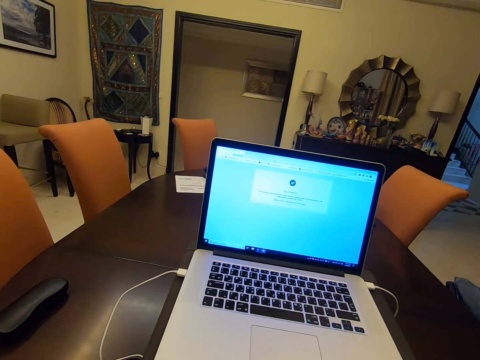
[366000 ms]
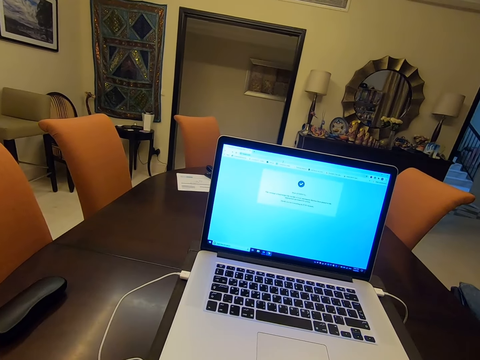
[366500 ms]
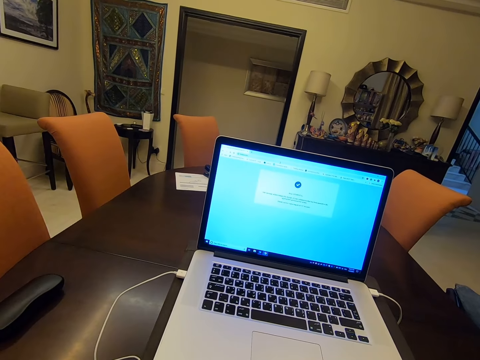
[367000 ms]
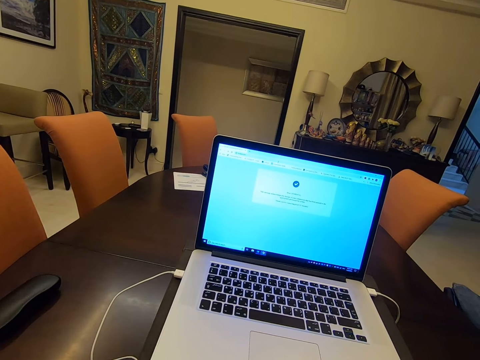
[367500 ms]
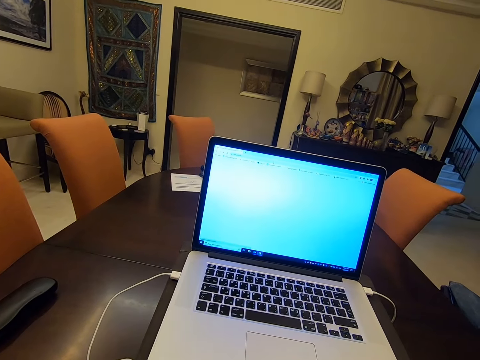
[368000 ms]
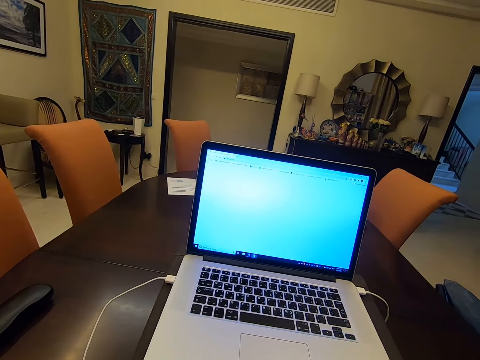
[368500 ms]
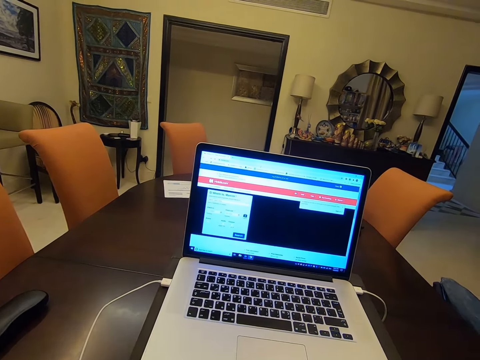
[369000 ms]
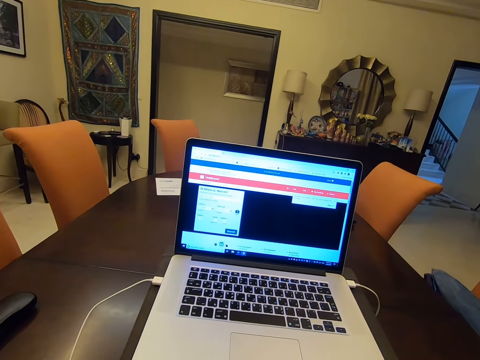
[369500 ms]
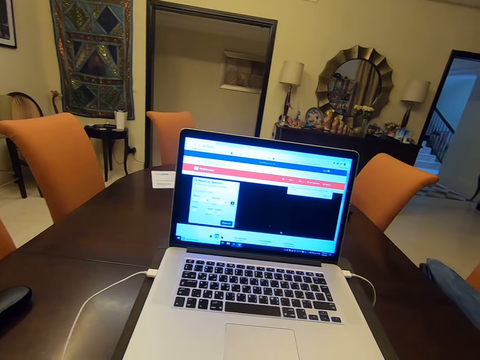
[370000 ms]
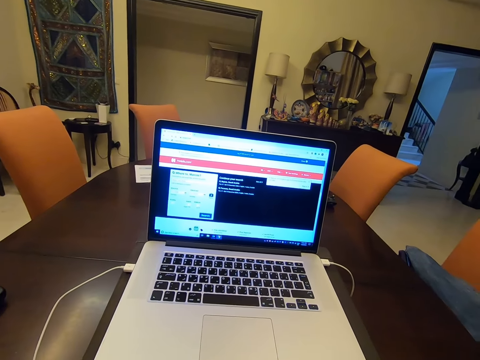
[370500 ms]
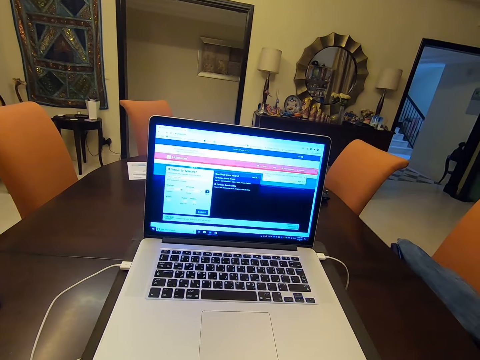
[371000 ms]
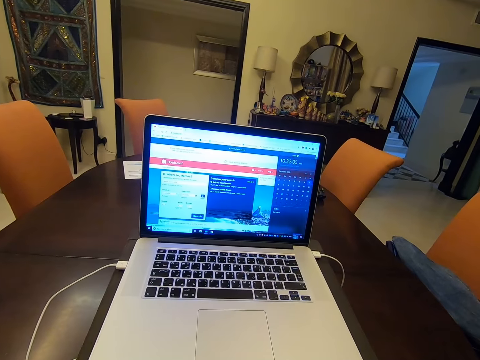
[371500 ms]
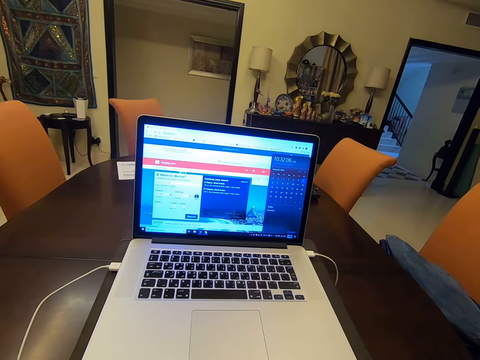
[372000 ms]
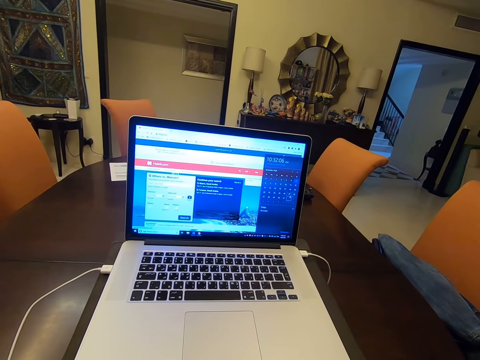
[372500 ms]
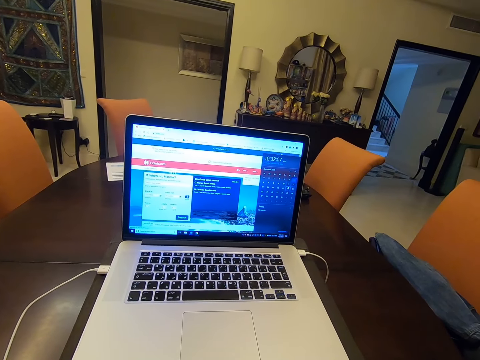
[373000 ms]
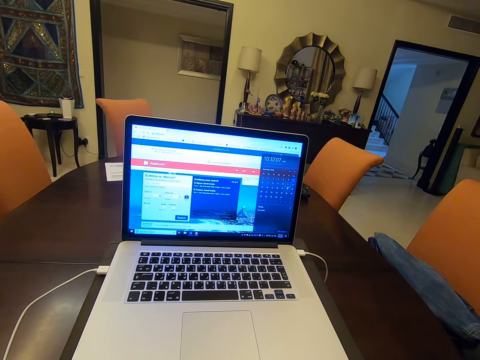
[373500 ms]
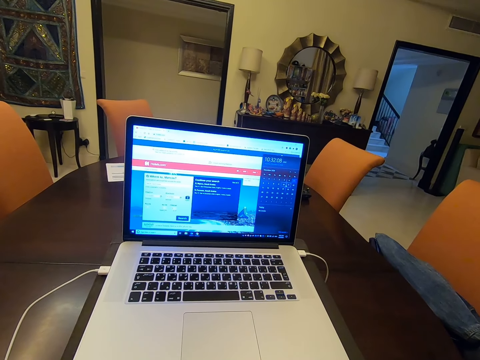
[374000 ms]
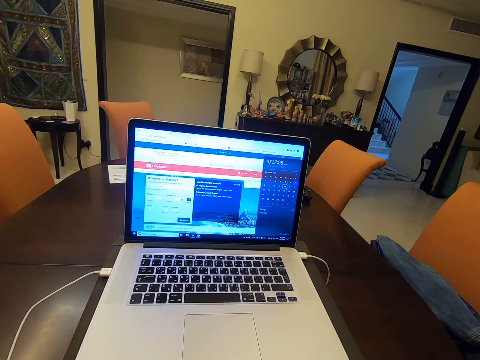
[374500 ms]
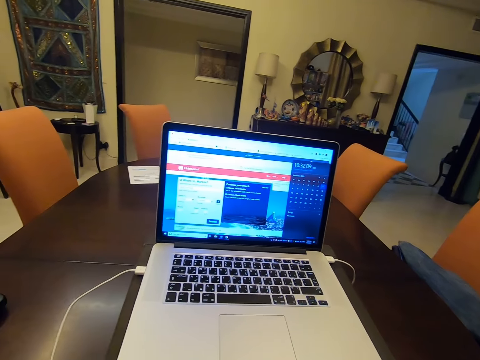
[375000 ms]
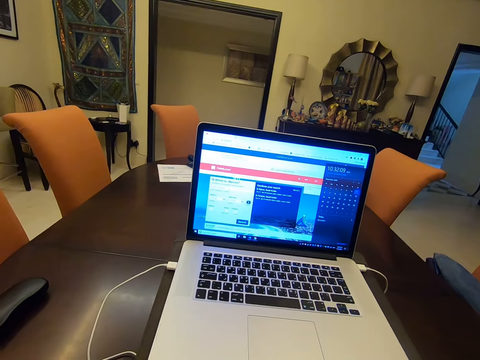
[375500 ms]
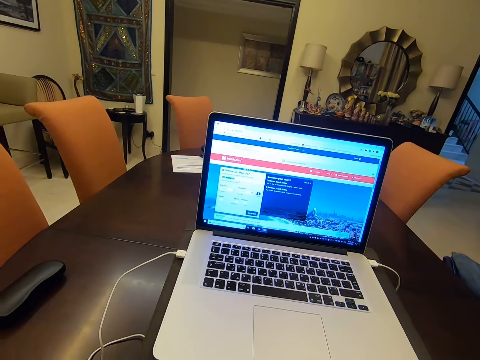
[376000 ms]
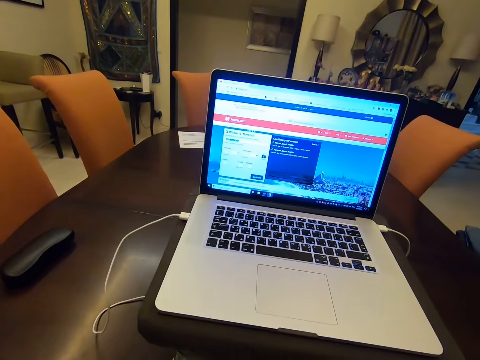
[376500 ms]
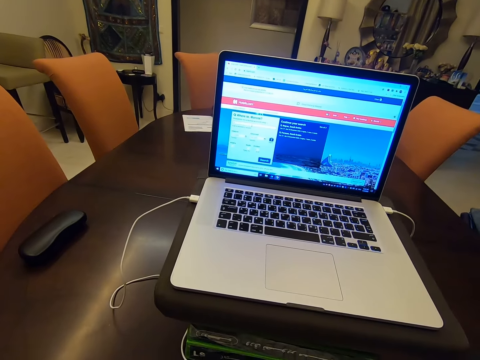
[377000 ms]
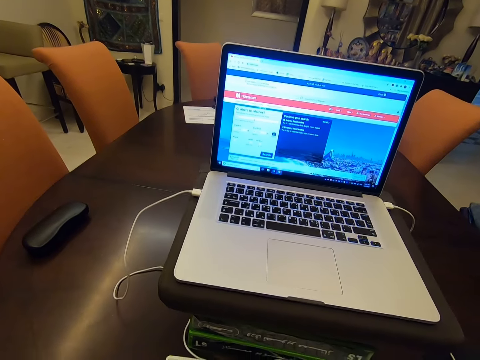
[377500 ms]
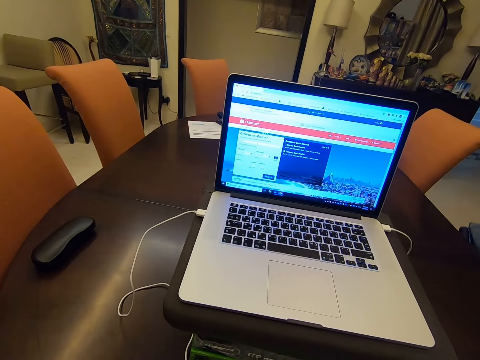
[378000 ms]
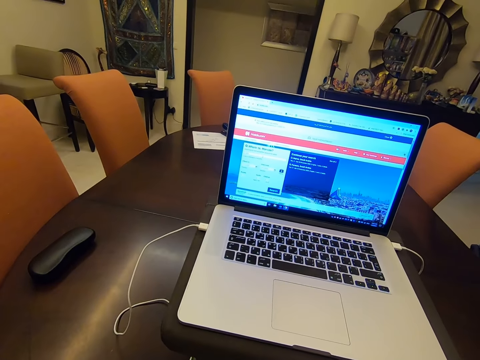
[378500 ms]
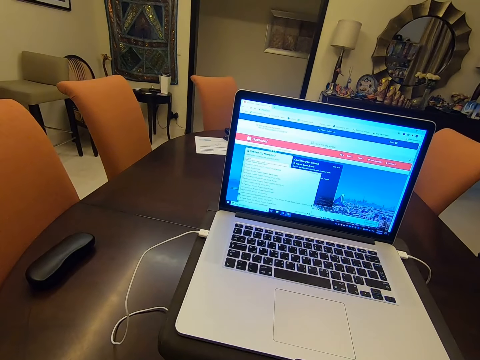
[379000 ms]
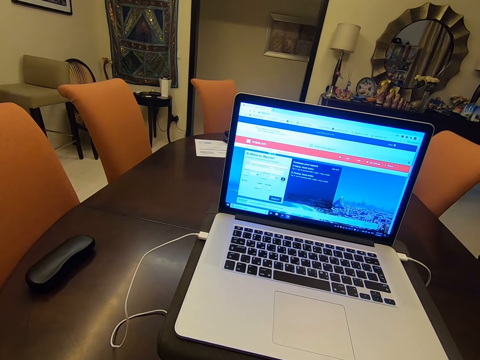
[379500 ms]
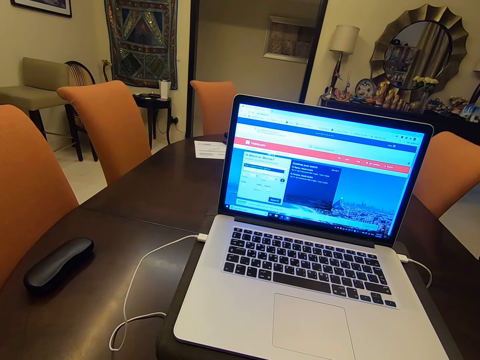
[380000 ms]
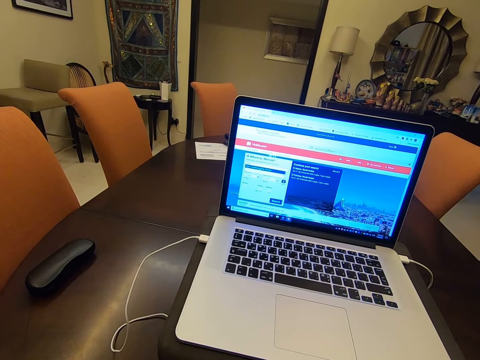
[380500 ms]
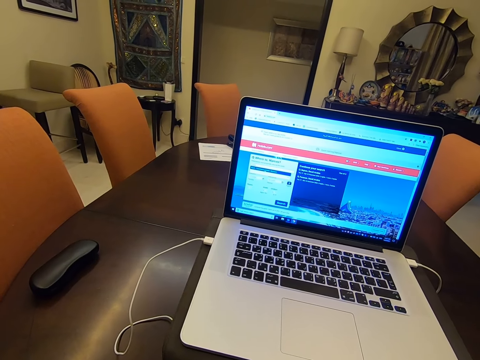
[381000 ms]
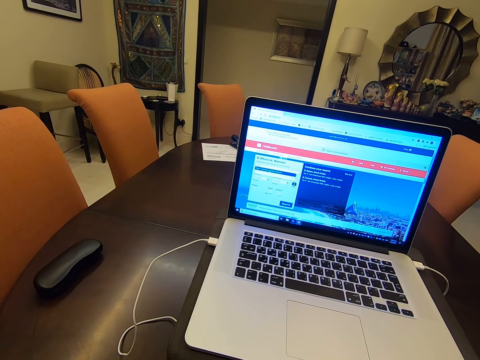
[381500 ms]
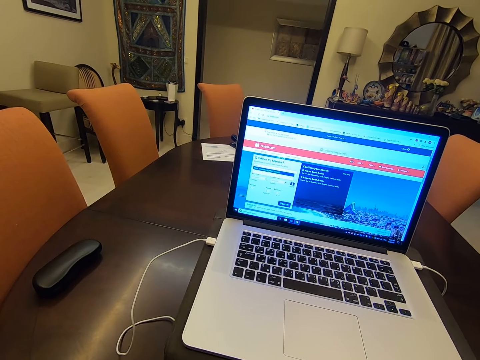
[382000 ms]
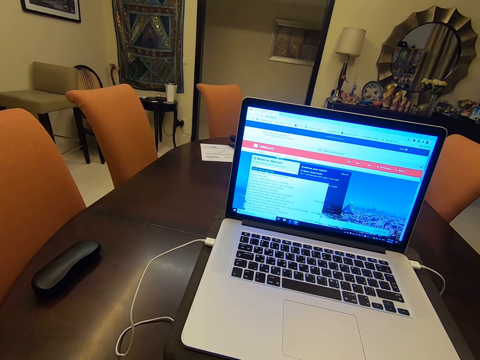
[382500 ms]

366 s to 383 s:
The camera wearer checks the laptop. They check the laptop again. They type on a keyboard. They check the laptop. They check the laptop again. They type on the keyboard. They check the laptop.

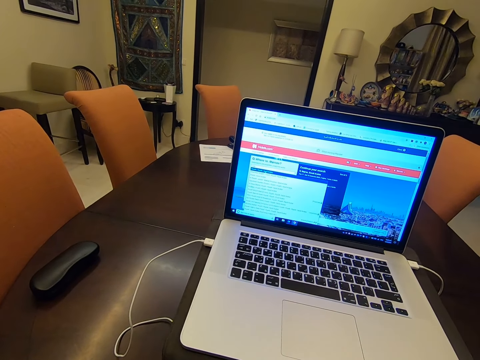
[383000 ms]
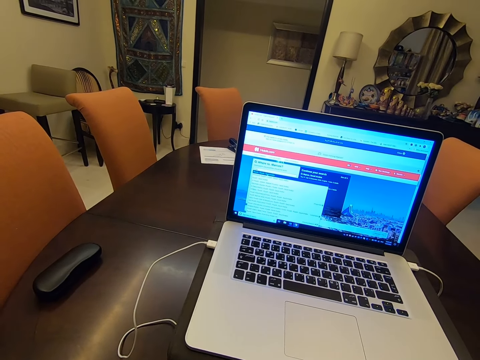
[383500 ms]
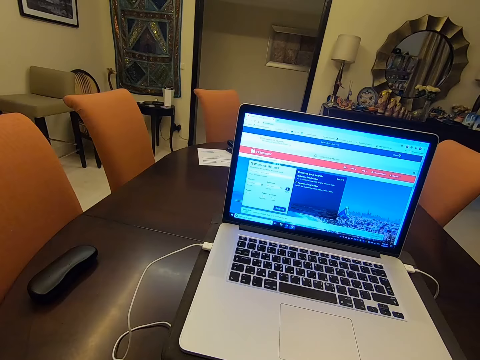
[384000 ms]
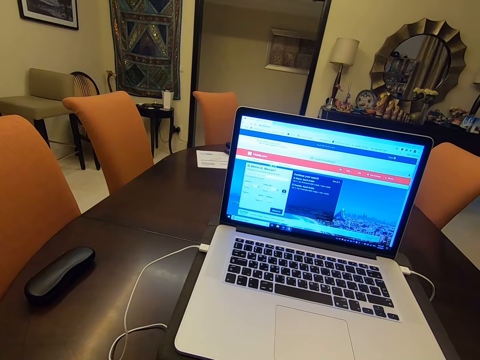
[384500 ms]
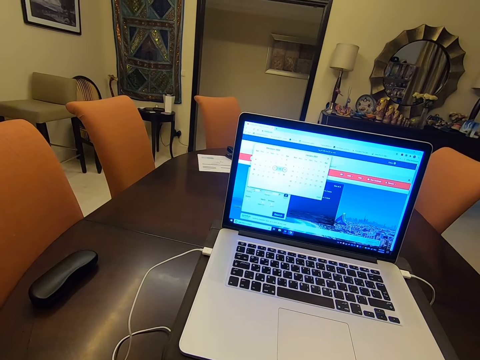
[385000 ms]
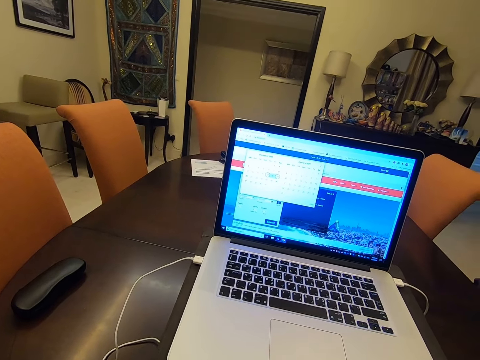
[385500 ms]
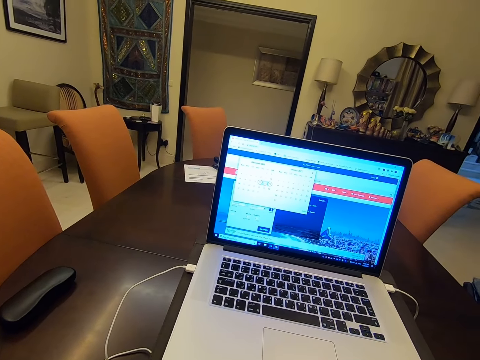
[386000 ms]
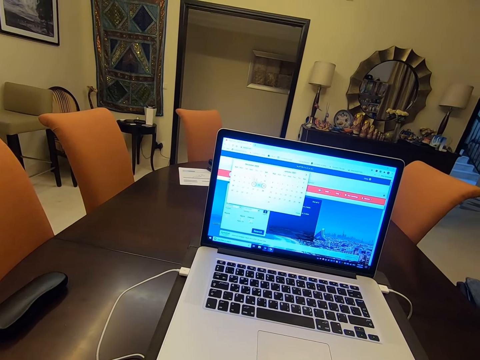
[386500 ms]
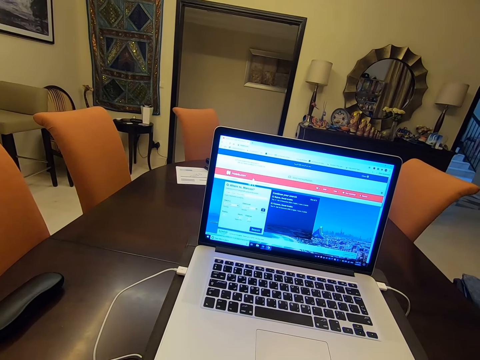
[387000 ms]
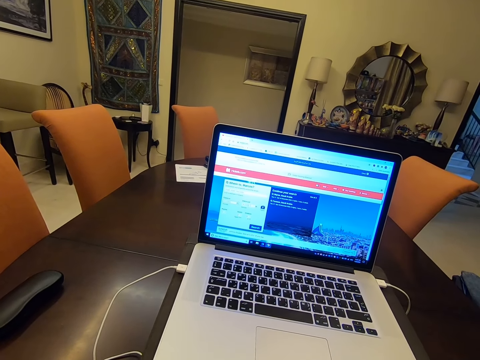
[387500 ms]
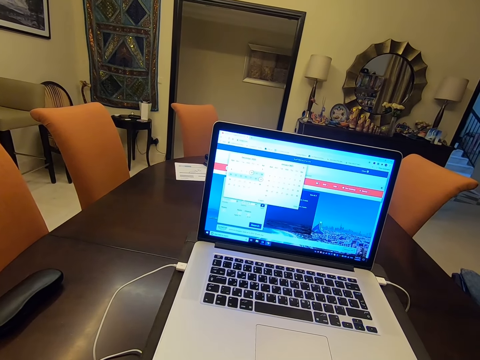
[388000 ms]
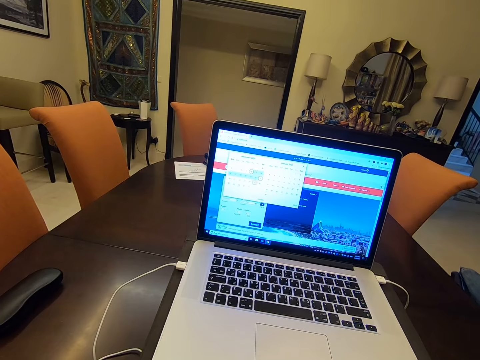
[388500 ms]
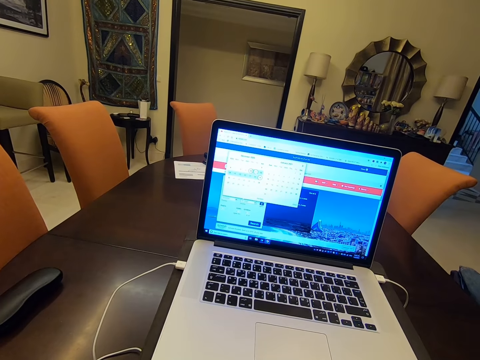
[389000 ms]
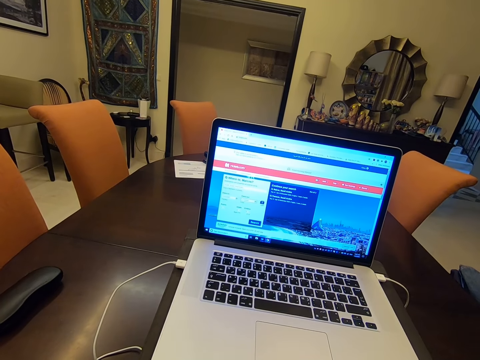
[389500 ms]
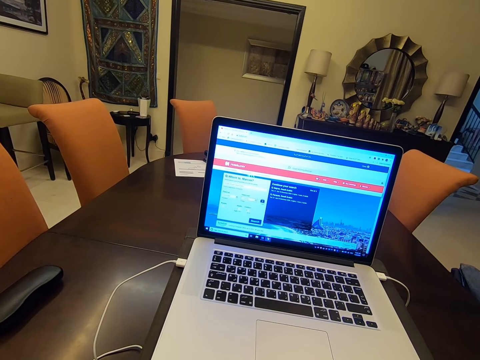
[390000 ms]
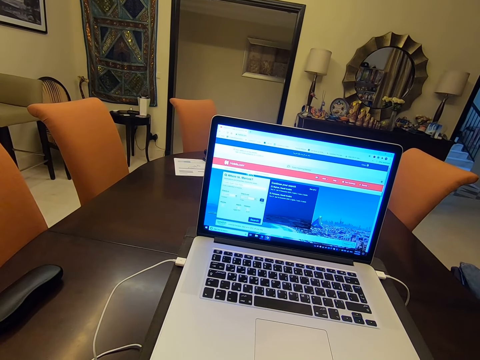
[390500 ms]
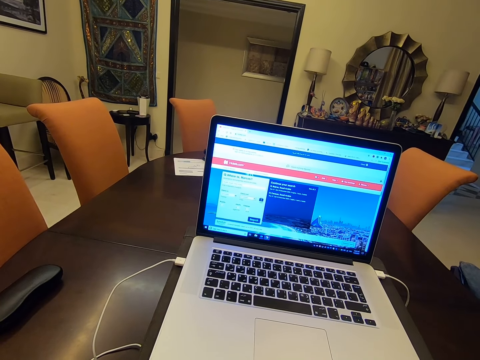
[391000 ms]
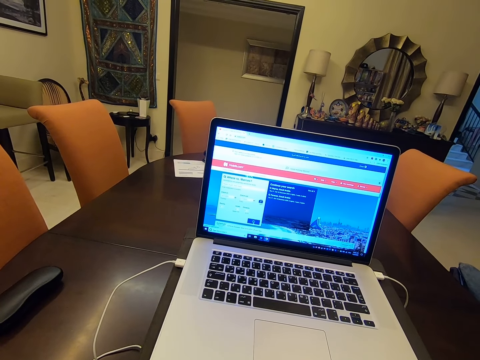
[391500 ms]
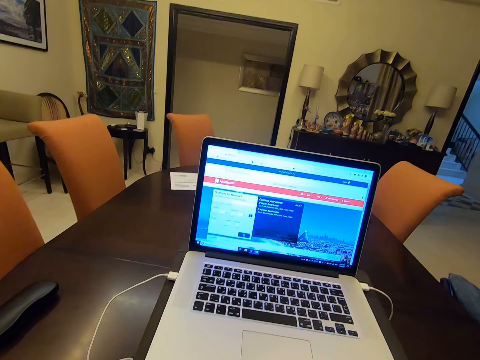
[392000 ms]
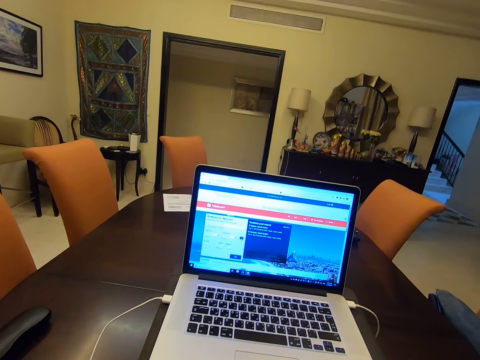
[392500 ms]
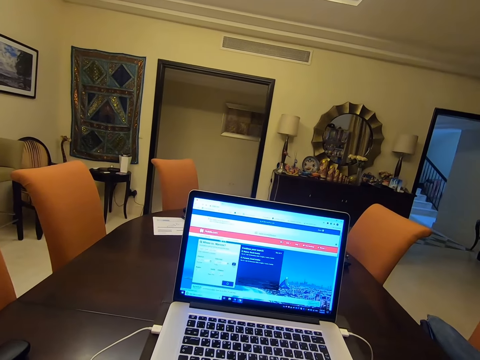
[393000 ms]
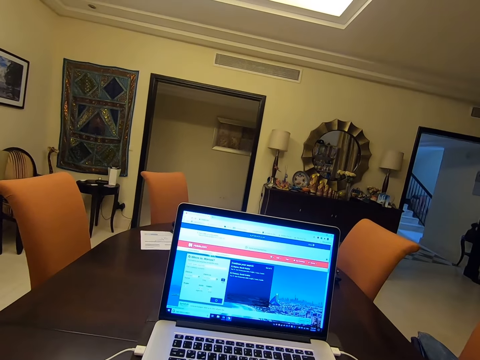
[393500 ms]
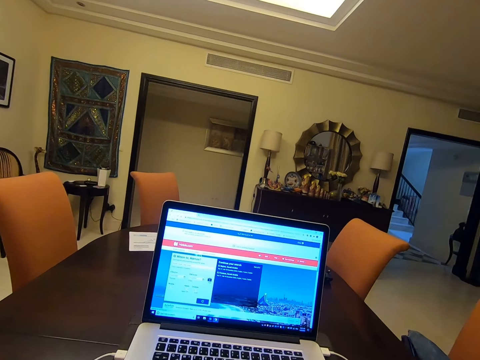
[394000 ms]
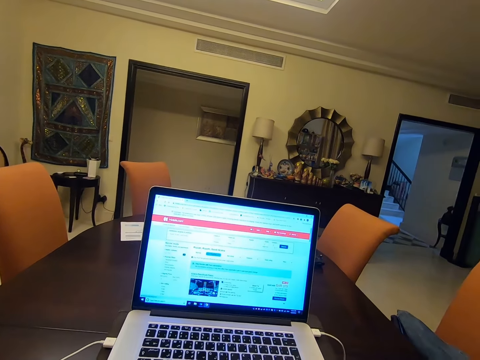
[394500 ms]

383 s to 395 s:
The camera wearer checks the laptop. They type on a keyboard.
